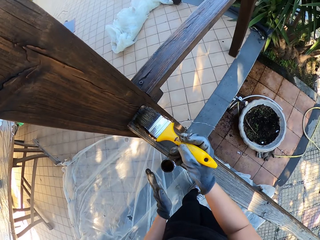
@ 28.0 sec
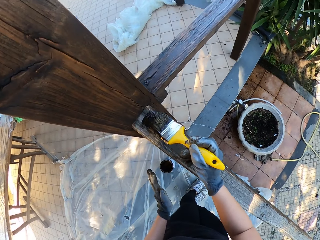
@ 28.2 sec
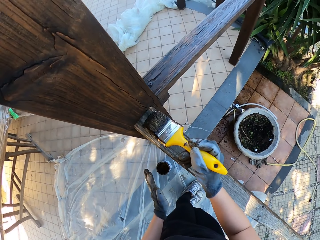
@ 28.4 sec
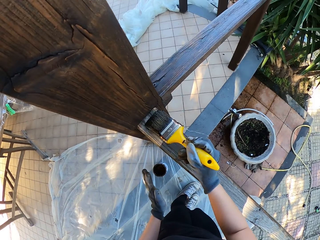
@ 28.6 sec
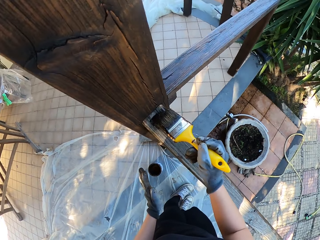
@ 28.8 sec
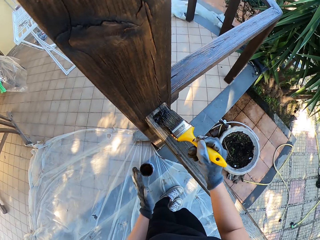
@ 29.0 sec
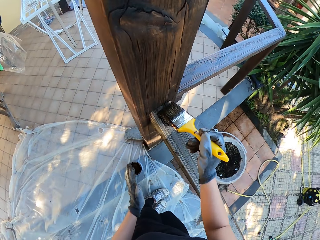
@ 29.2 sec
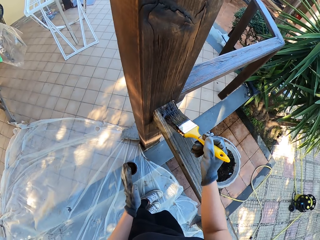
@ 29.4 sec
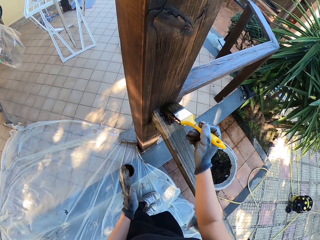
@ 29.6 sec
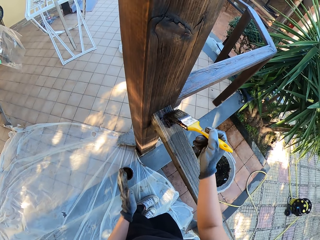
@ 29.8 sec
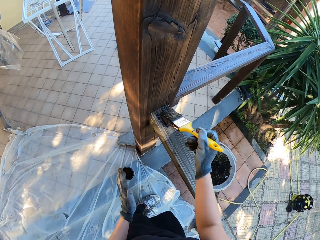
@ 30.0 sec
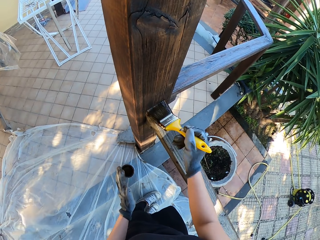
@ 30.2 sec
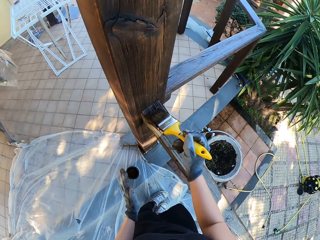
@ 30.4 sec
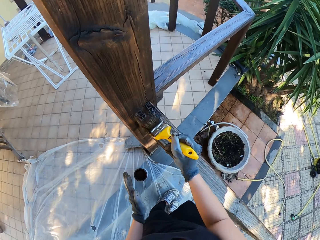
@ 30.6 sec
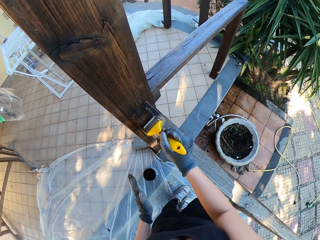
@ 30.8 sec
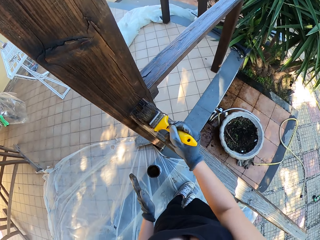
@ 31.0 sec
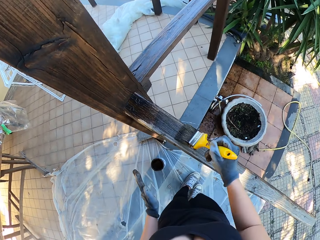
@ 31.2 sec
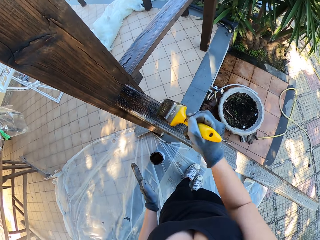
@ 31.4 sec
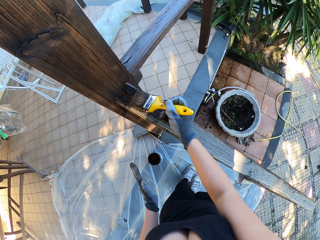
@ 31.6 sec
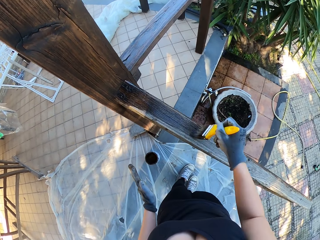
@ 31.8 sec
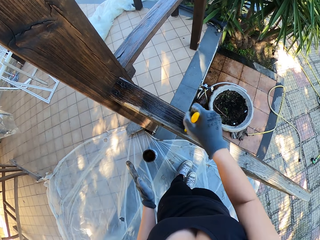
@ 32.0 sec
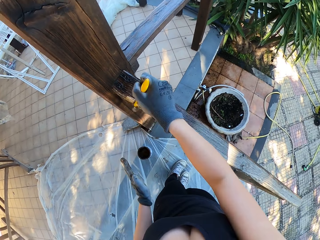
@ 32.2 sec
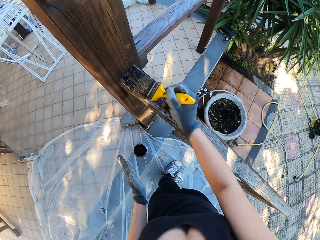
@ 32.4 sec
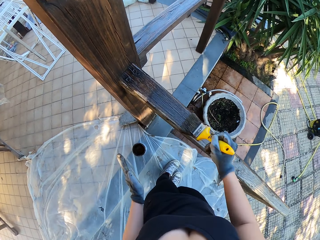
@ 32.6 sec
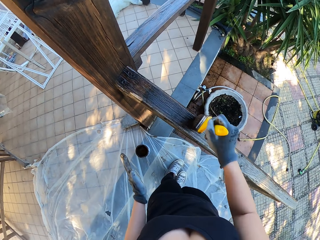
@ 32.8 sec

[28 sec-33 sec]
The camera wearer paints the rail.

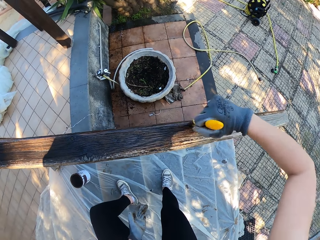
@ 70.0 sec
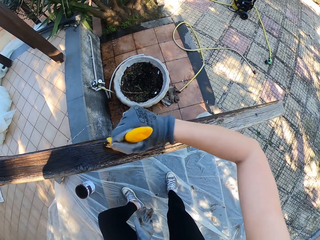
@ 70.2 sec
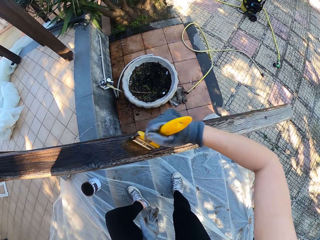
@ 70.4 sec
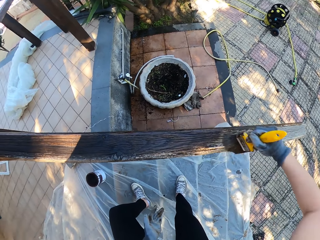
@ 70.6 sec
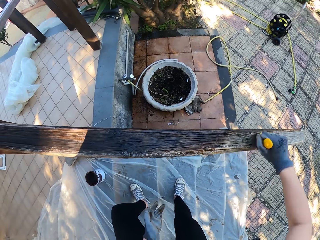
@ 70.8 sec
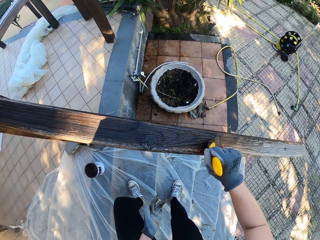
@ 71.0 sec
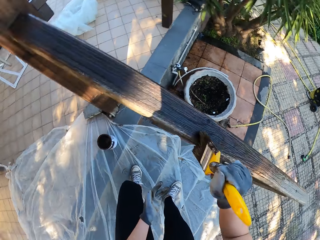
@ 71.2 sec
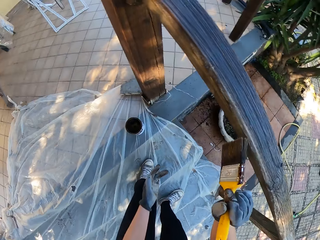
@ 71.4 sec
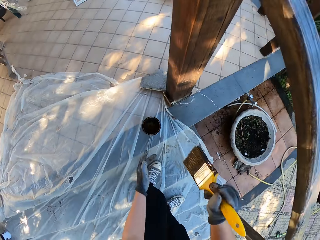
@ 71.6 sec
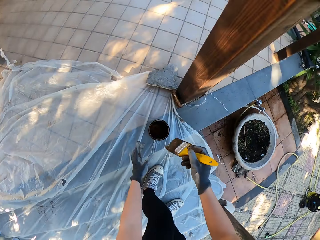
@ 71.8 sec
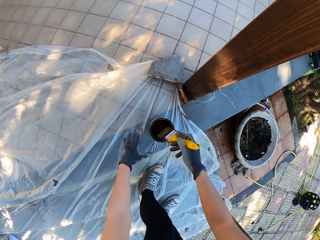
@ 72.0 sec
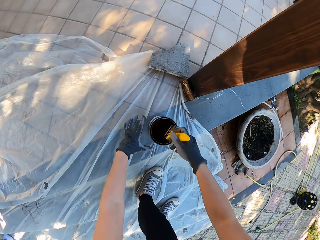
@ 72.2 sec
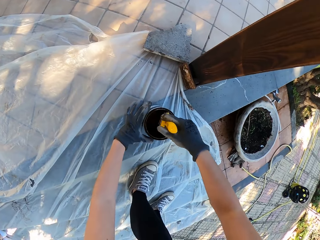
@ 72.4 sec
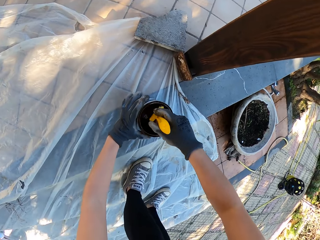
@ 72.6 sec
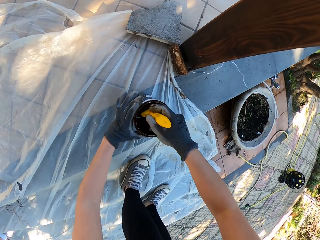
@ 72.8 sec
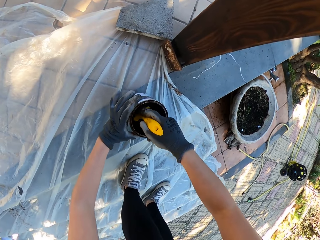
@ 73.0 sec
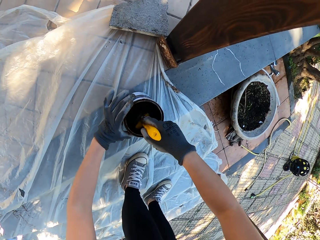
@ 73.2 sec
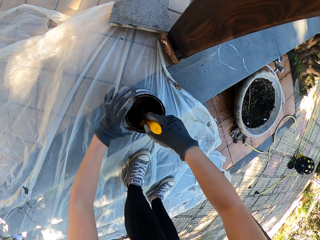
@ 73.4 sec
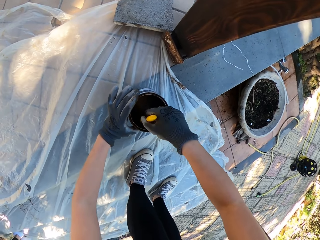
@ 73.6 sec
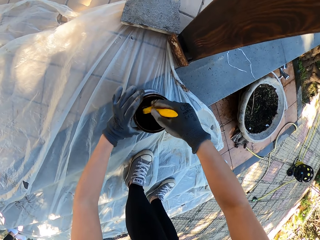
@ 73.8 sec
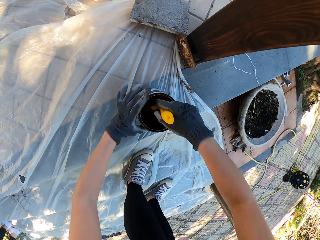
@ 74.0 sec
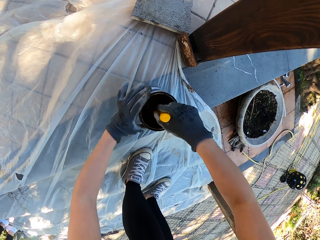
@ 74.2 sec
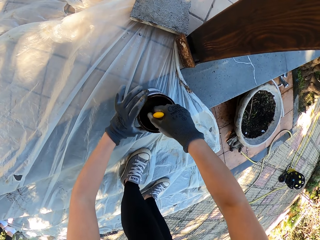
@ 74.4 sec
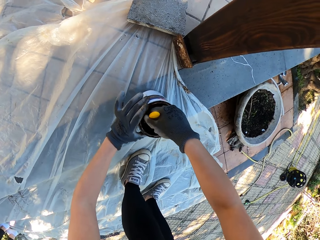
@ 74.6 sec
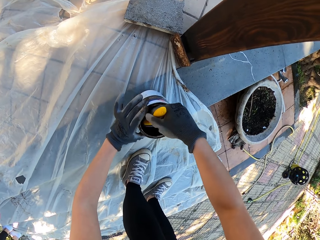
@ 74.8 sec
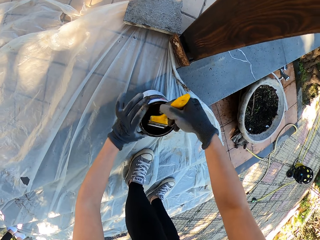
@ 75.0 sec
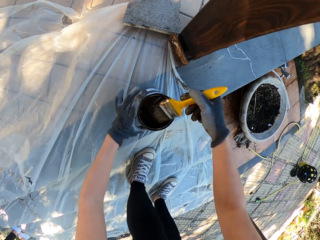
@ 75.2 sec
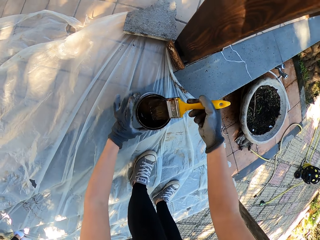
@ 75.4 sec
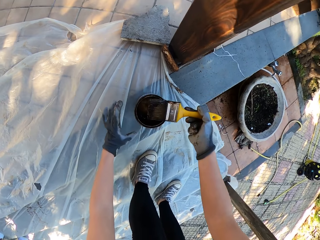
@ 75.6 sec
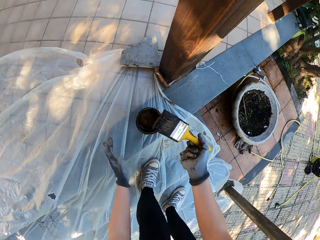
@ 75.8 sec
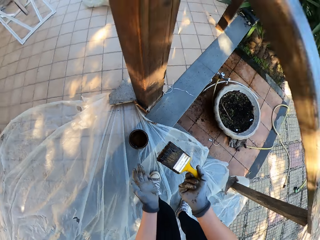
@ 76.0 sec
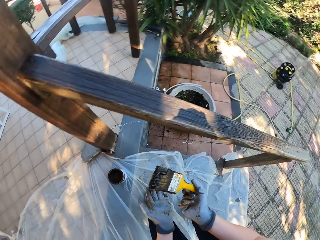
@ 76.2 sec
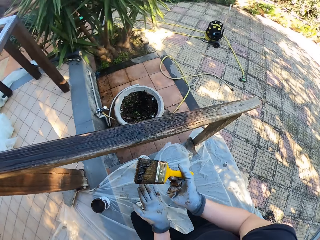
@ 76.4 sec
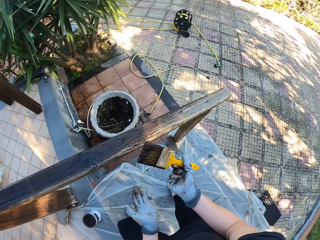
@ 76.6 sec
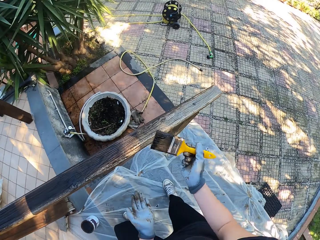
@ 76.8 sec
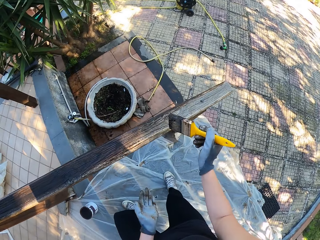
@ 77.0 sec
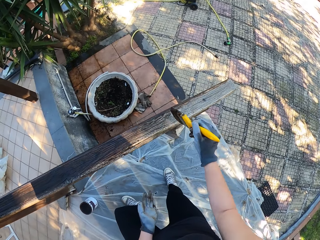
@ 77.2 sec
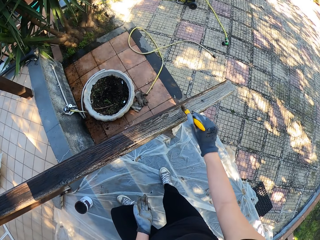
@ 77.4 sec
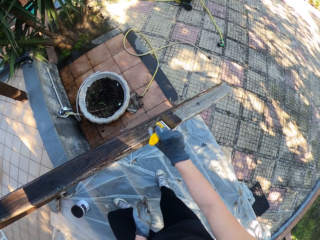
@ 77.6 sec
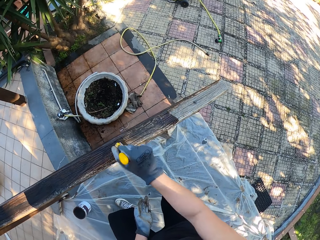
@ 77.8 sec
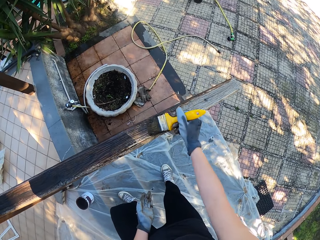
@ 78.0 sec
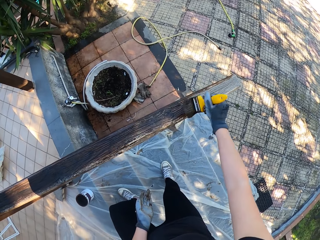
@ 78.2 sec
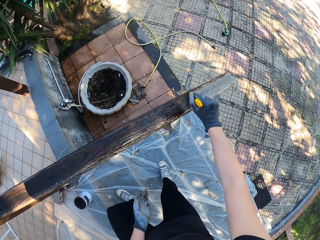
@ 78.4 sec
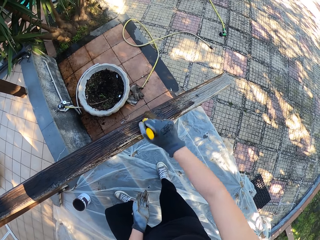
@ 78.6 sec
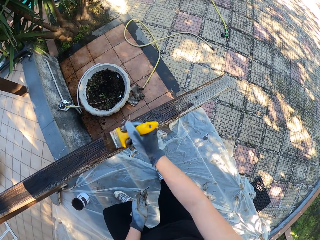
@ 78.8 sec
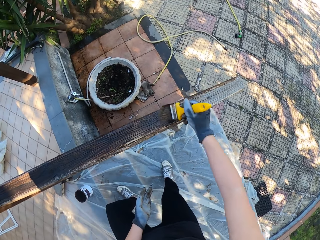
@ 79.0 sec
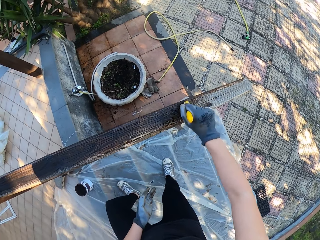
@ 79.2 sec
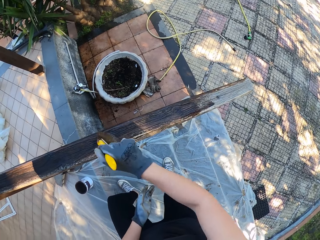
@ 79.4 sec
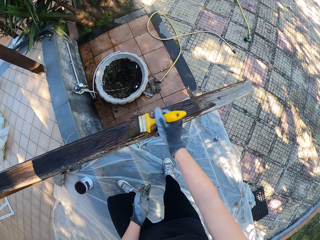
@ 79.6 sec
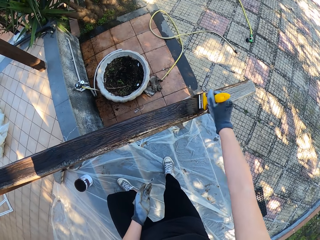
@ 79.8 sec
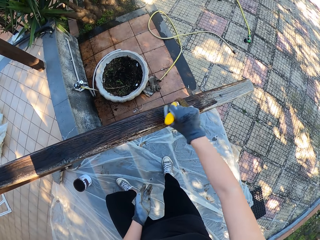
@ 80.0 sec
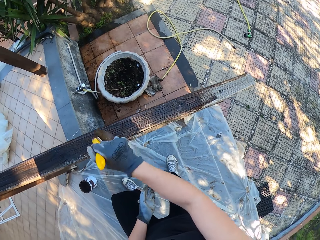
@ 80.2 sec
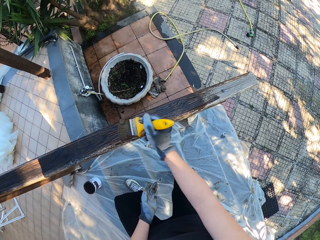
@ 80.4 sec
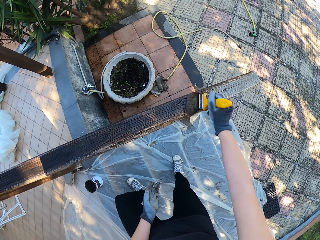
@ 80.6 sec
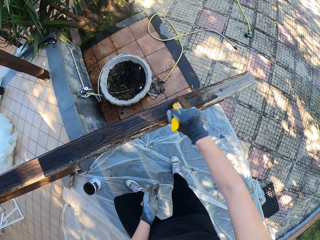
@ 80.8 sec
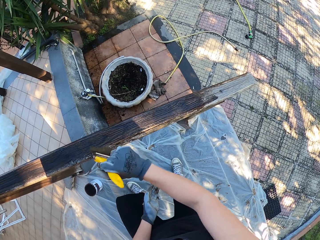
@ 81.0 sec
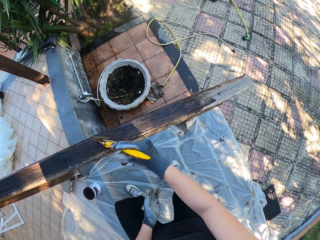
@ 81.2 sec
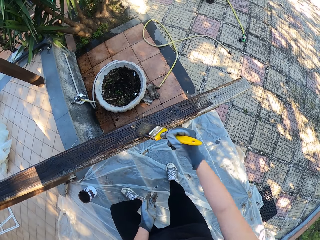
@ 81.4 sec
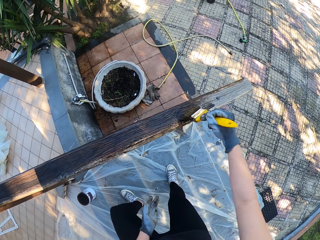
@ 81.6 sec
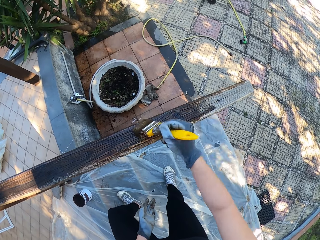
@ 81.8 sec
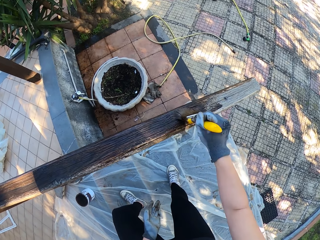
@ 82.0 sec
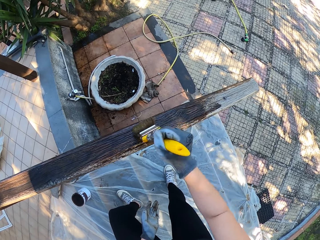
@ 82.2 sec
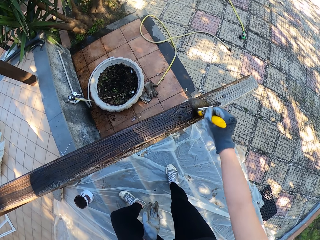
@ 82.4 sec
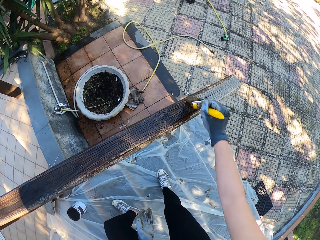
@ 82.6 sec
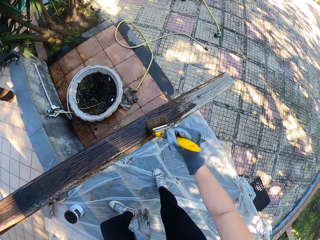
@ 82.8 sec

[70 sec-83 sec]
The camera wearer dips the brush in the paint can. They dip out the brush from the paint can. They paint on the stair wood railing.

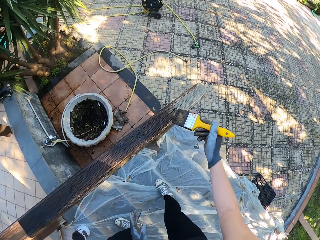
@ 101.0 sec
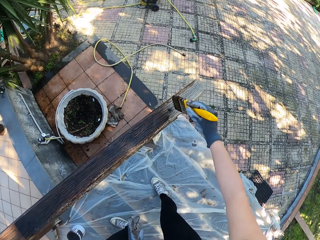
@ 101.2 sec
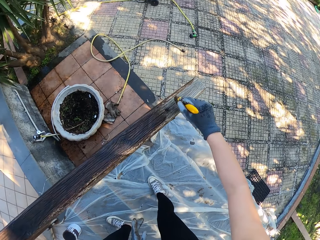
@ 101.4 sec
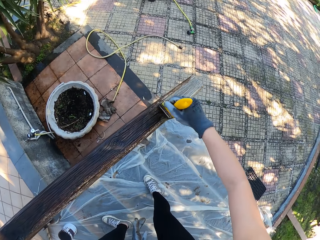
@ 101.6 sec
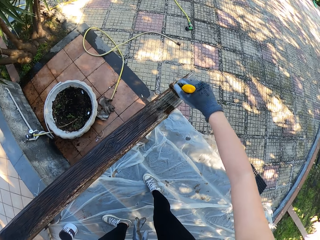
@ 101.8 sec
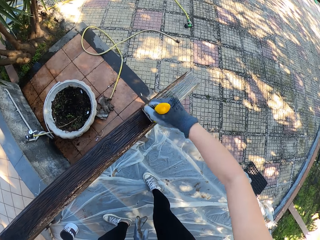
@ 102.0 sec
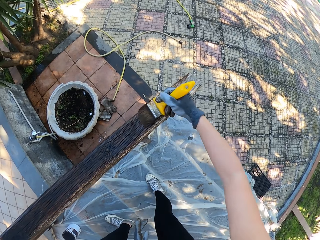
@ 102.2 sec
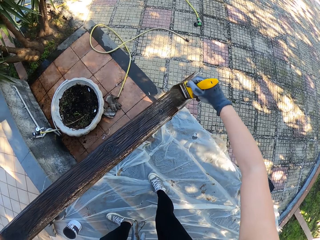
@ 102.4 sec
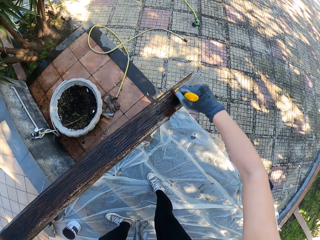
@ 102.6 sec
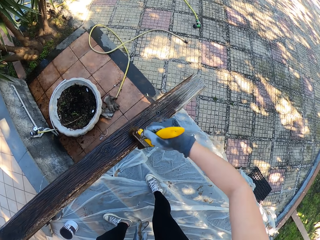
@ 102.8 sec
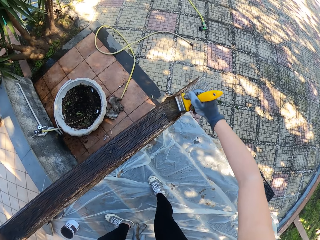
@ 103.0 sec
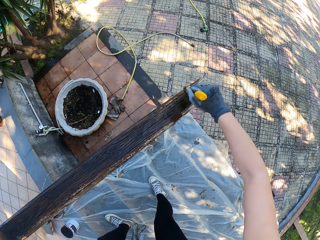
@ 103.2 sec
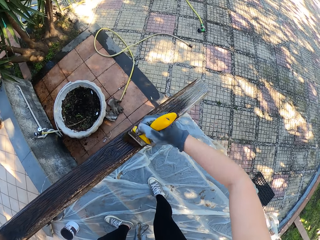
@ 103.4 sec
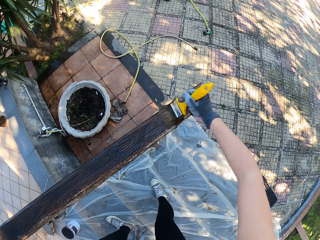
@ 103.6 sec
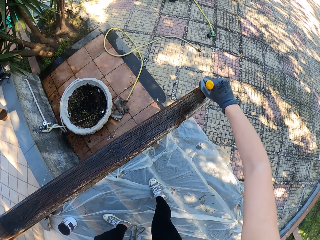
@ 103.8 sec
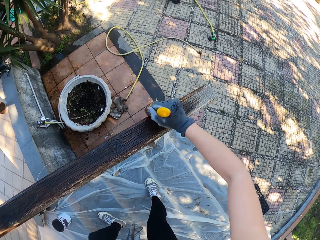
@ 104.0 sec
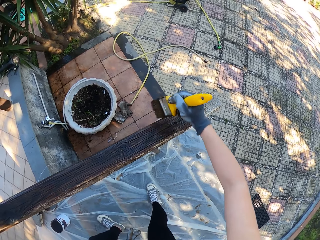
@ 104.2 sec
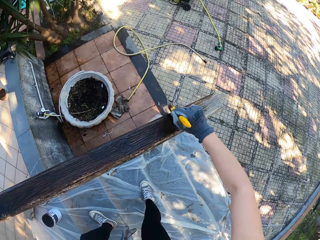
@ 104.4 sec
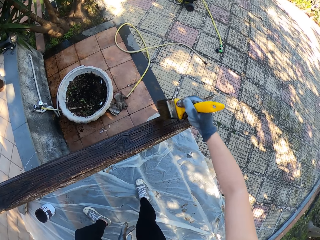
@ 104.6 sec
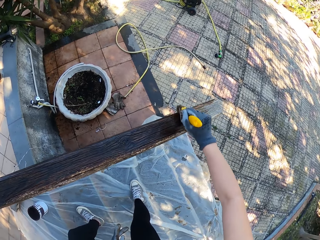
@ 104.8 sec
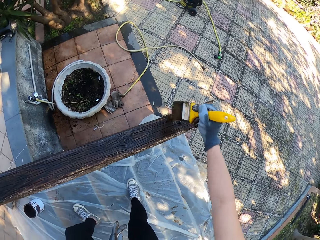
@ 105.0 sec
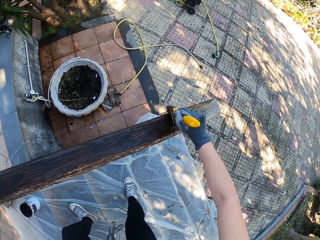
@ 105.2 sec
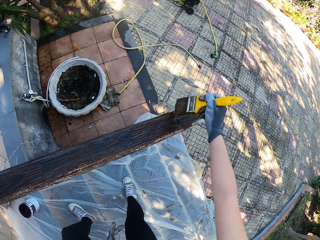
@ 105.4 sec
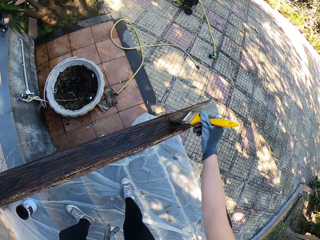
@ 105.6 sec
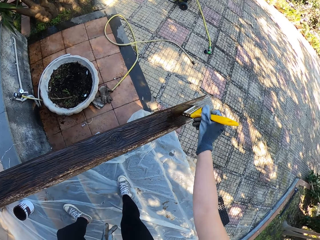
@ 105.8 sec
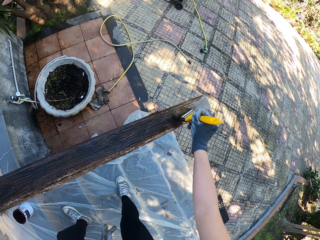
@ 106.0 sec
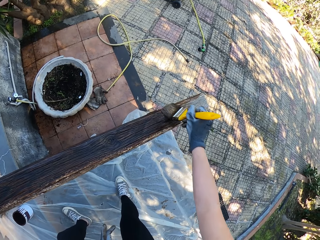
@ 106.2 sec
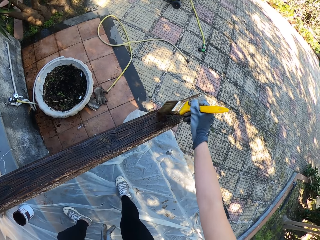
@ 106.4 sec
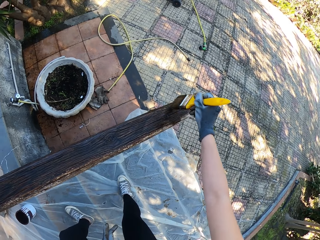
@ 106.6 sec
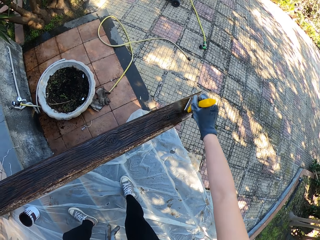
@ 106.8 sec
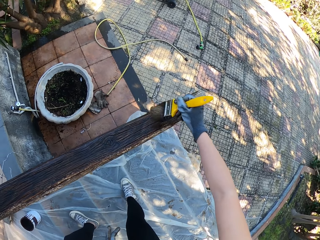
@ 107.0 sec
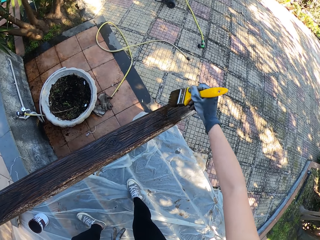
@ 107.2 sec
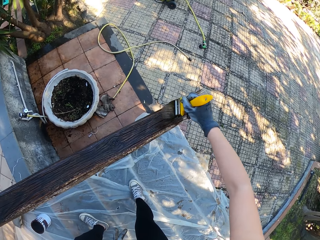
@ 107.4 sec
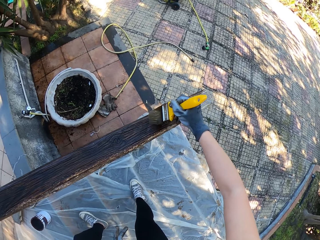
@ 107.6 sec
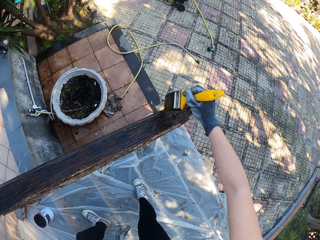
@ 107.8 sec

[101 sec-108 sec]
The camera wearer paints on the stair wood railing.
